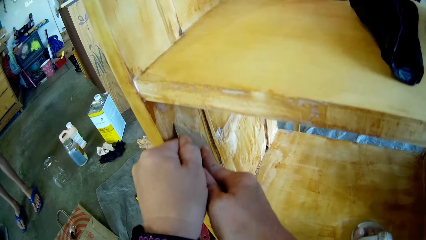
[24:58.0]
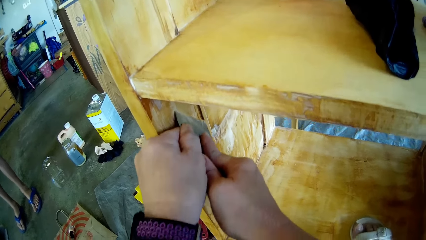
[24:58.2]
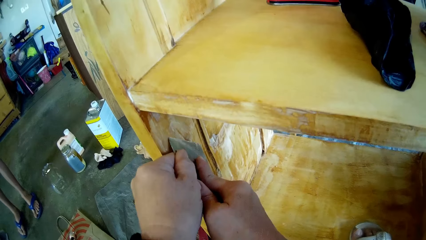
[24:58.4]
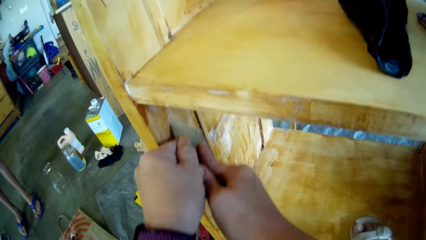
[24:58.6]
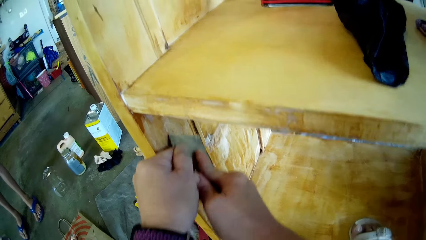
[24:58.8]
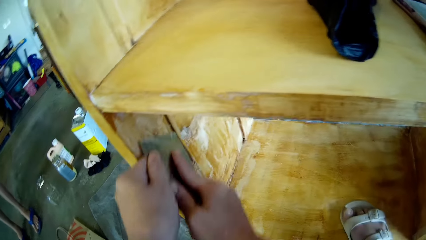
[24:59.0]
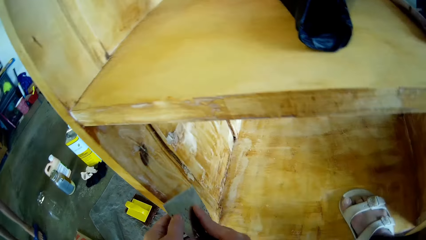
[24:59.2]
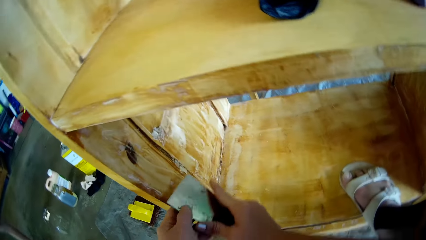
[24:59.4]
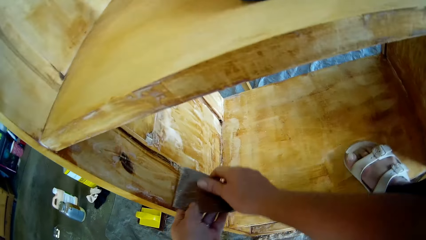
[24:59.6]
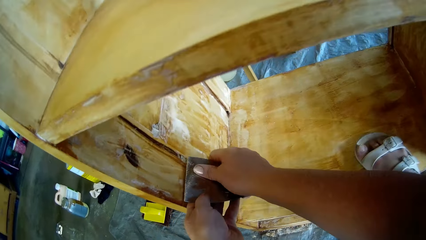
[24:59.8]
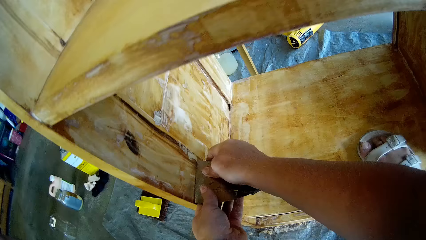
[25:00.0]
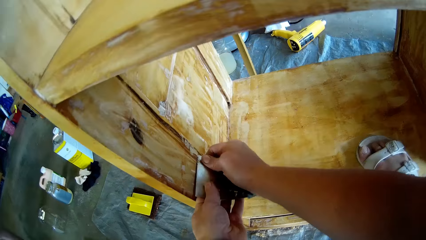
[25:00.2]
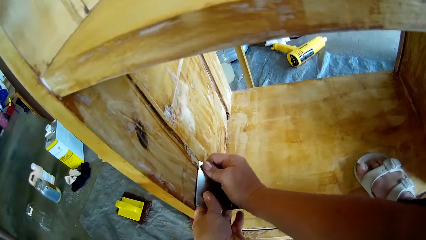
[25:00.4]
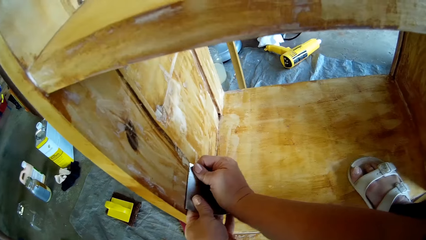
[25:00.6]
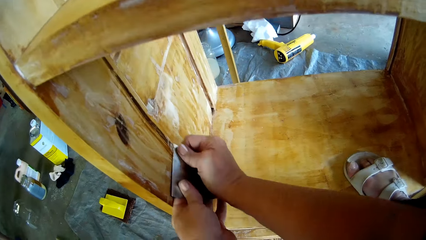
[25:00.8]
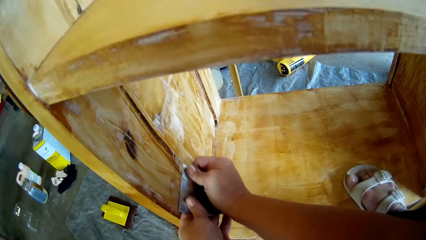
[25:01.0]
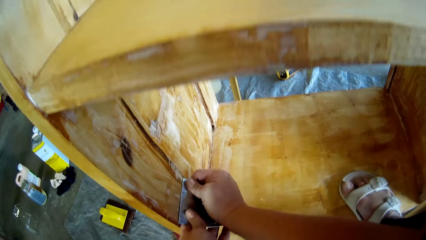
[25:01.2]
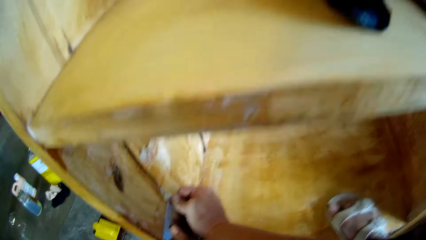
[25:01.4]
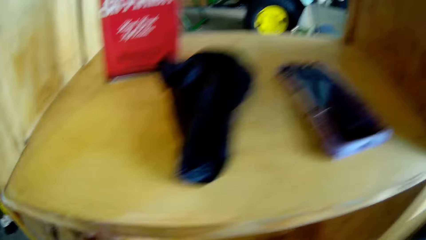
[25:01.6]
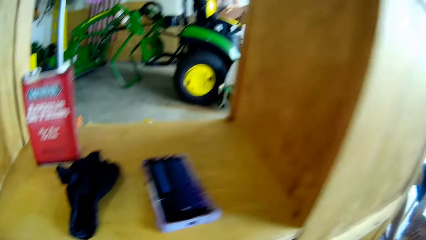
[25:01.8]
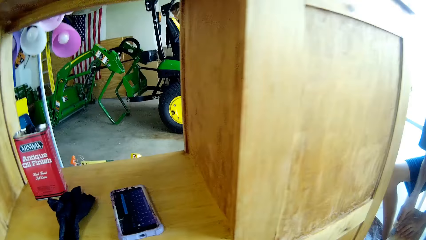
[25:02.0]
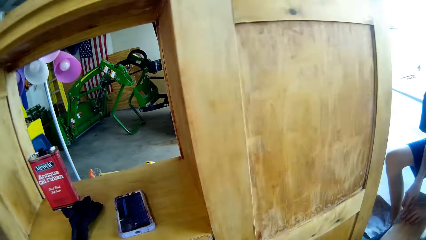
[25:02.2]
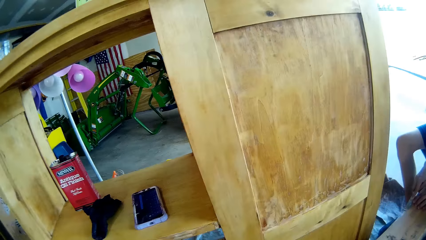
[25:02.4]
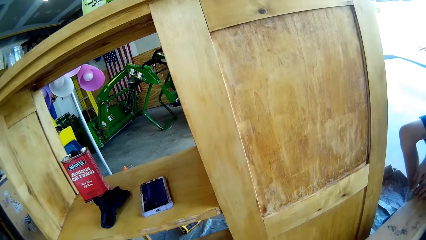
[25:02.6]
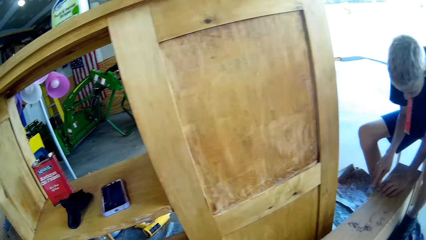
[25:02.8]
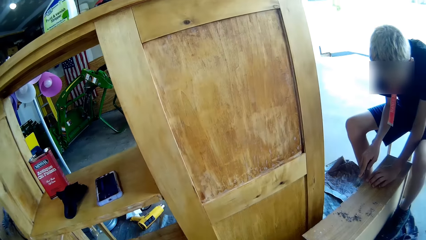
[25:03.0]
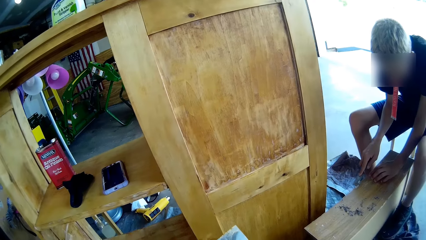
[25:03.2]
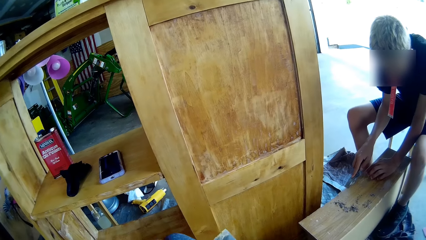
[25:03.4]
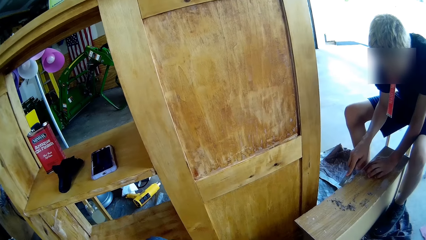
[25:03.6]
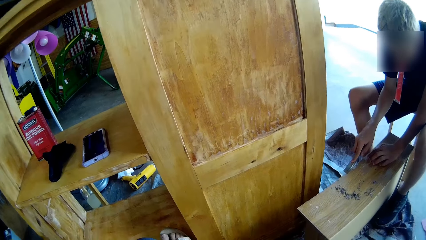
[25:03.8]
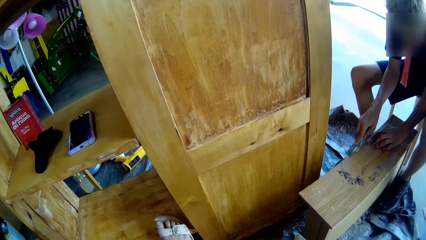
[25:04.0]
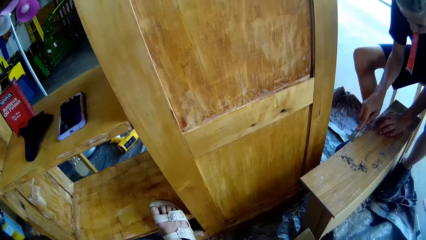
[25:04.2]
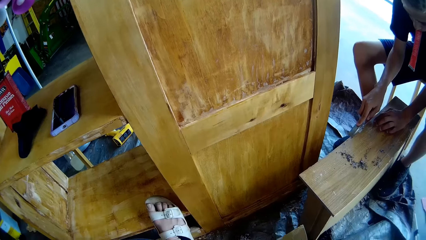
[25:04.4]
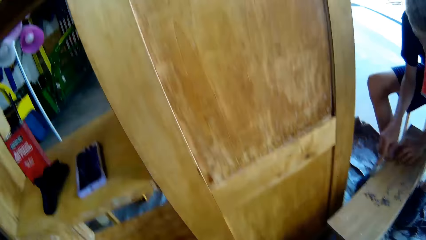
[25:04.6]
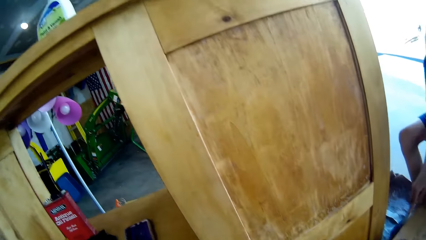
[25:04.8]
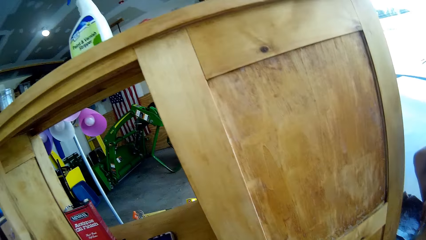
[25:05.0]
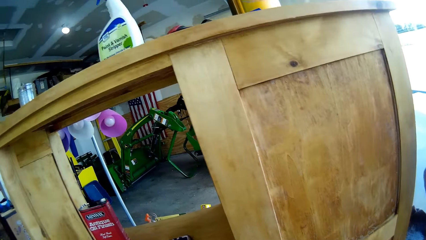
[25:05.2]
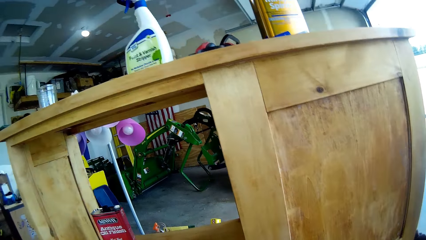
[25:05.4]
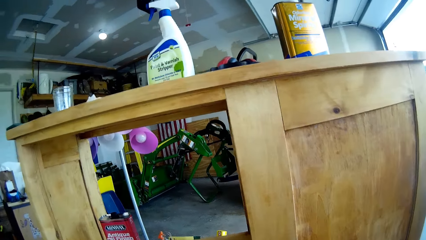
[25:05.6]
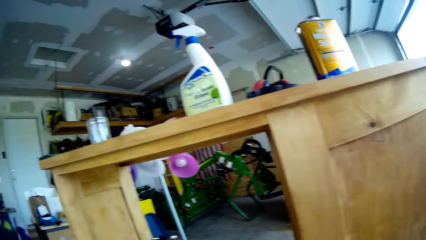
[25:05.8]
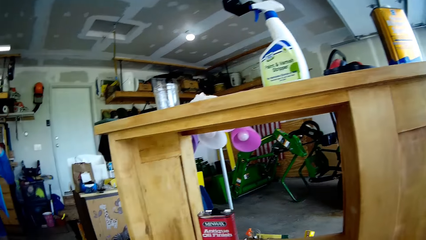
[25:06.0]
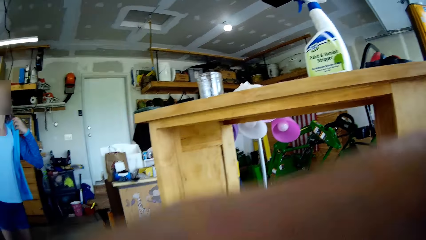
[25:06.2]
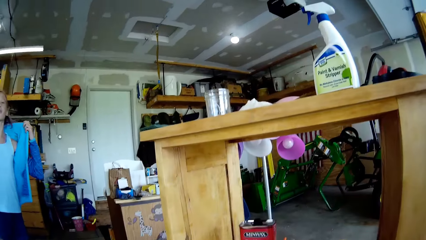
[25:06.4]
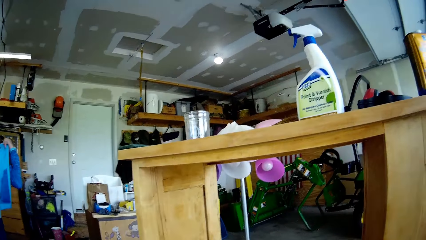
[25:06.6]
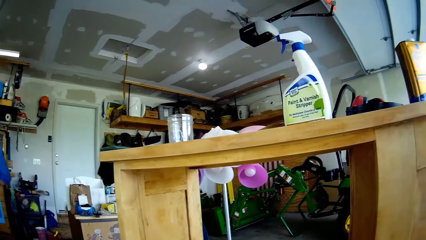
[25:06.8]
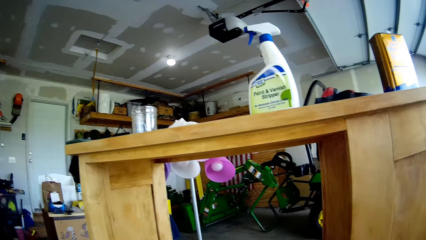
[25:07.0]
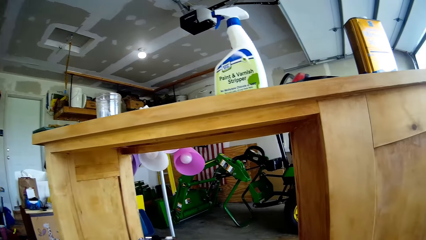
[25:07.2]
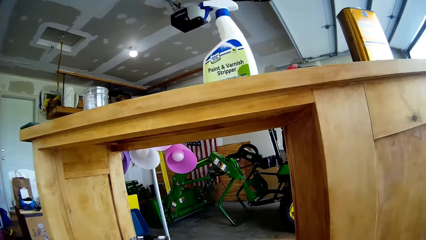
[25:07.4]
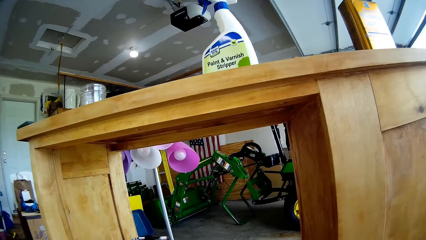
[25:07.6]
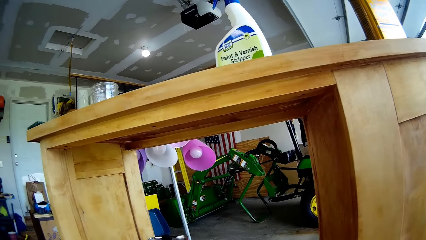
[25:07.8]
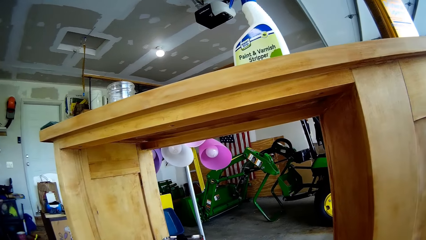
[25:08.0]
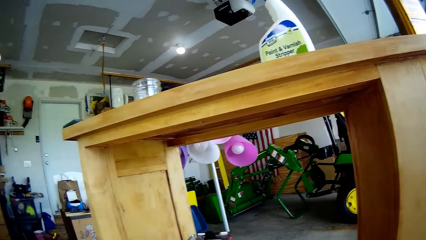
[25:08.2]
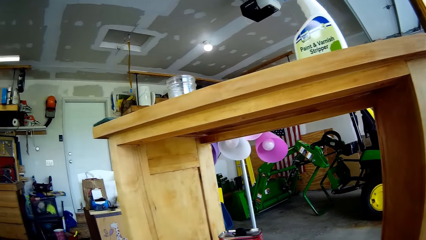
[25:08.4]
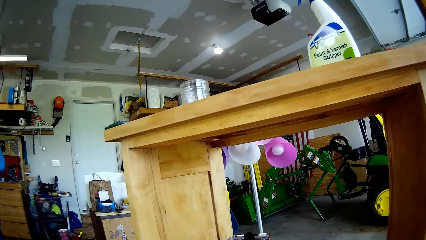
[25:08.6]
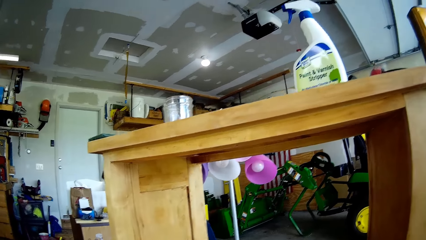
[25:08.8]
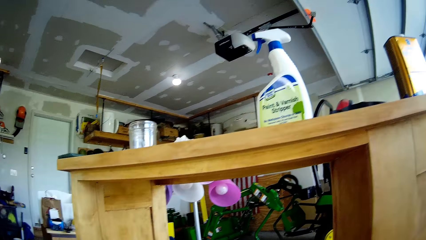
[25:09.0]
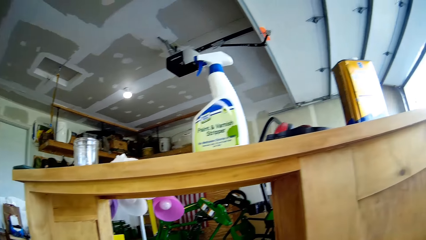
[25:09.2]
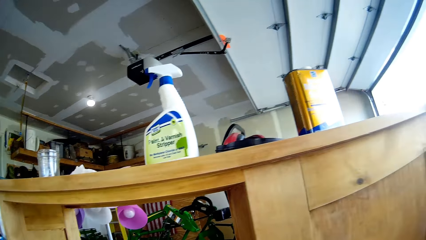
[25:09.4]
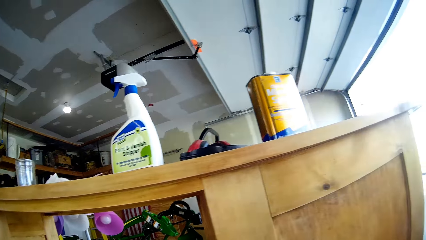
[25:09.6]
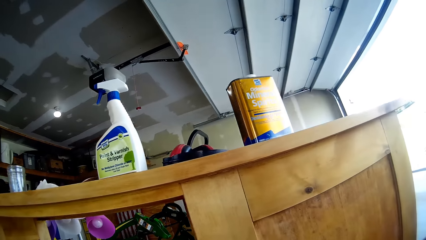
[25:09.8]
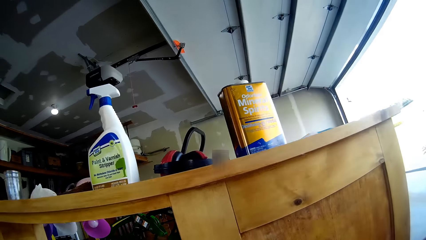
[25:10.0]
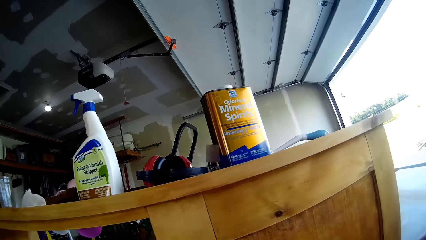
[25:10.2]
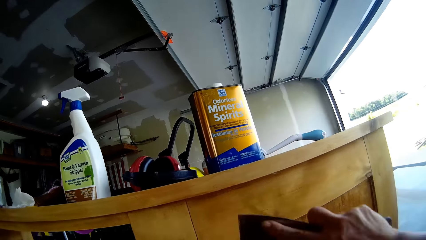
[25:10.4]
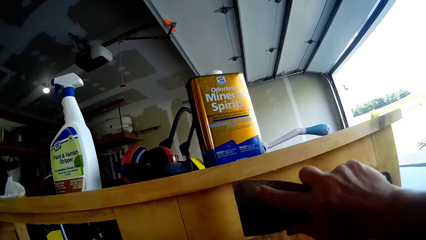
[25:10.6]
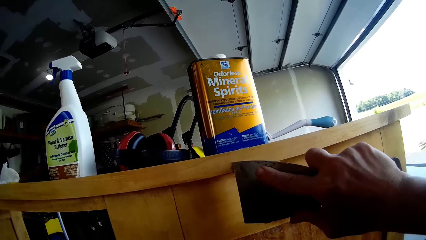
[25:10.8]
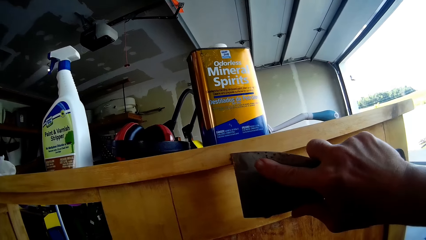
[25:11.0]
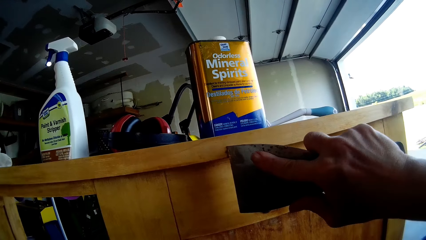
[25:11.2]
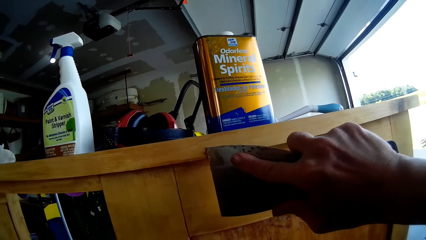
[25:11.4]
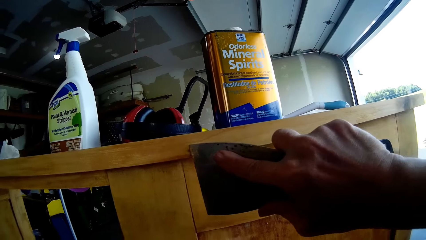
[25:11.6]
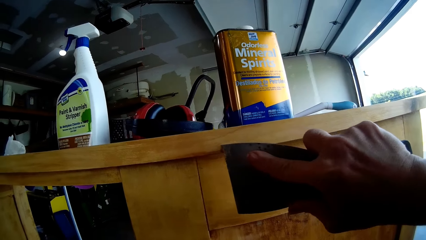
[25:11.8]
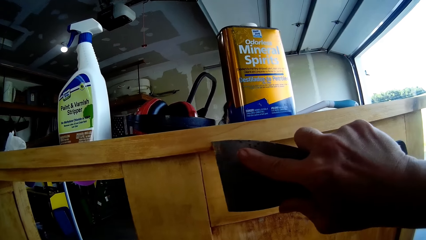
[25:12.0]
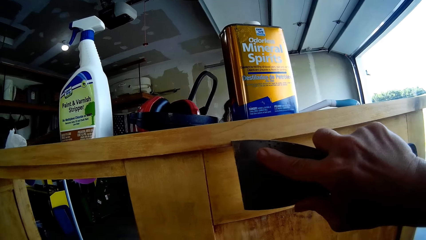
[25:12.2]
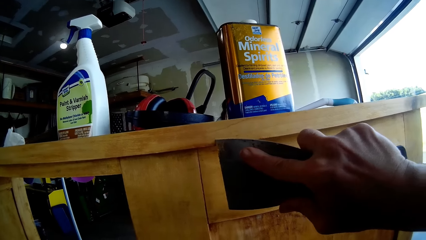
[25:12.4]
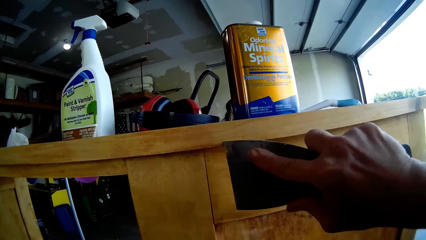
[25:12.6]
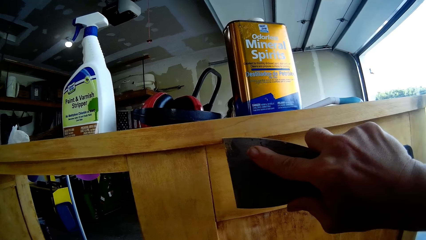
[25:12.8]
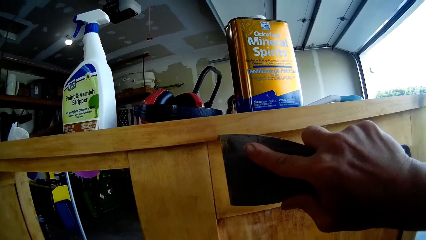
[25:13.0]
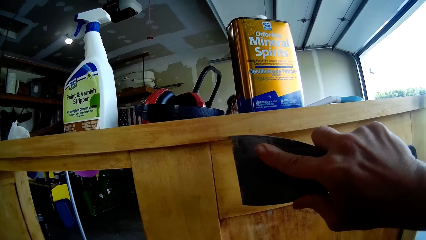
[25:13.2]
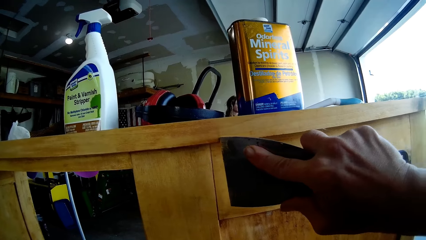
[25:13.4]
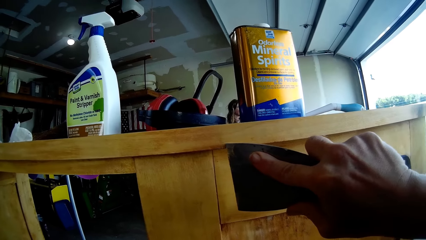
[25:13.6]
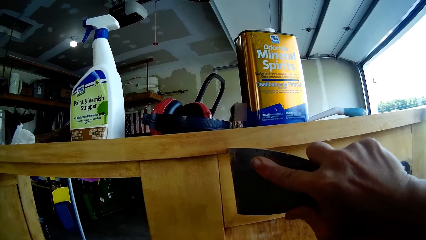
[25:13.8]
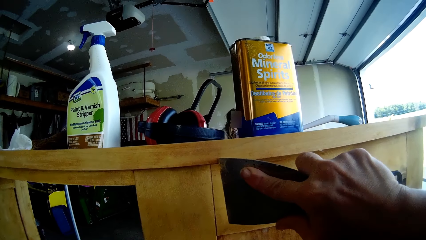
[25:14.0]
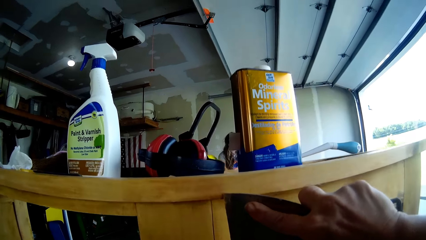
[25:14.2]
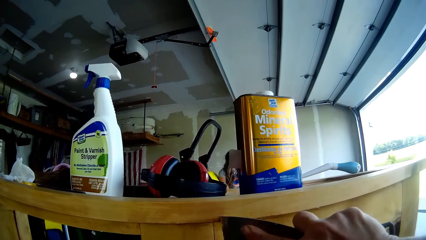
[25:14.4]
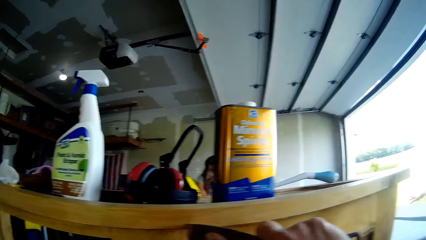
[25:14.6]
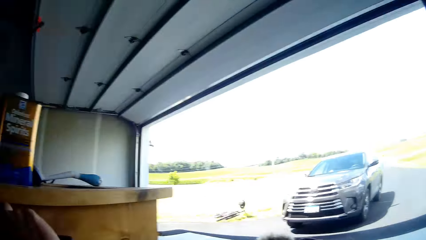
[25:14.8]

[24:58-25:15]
The camera wearer scrapes the cupboard. They look around. A man scrapes paint from the table bench with a chisel. A lady converses to the man and the camera wearer. The camera wearer looks around. The lady touches her sweater. The lady adjusts the sweater on her shoulders. The camera wearer looks around. They scrape the stand with a putty knife.
